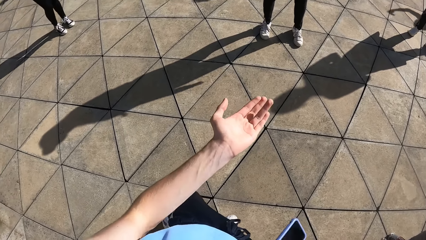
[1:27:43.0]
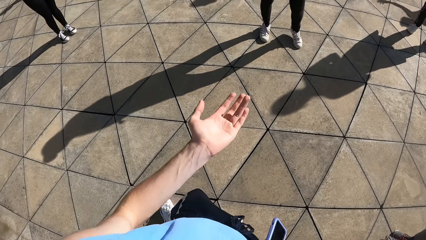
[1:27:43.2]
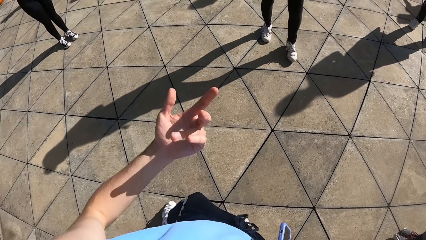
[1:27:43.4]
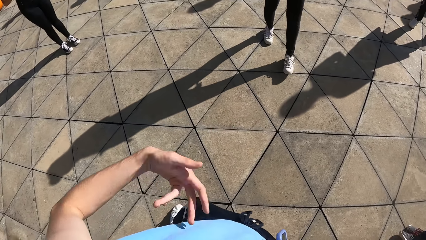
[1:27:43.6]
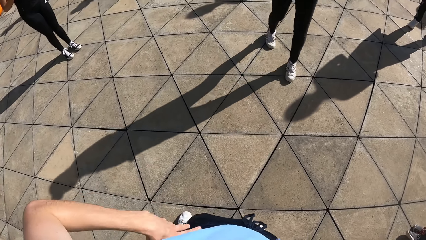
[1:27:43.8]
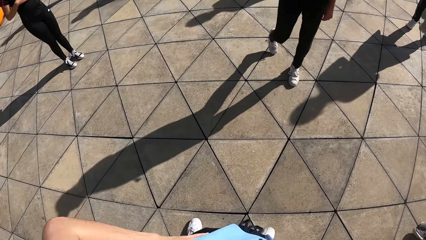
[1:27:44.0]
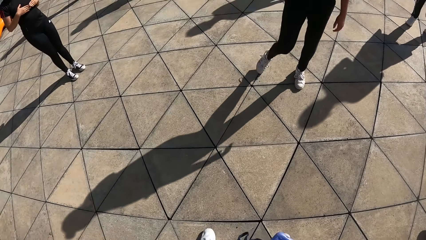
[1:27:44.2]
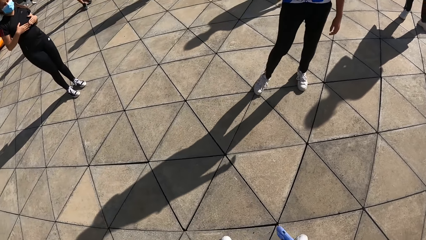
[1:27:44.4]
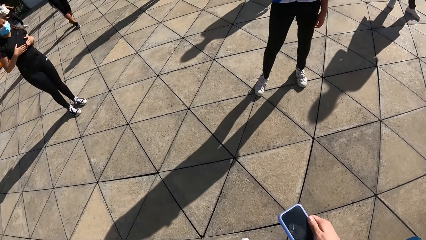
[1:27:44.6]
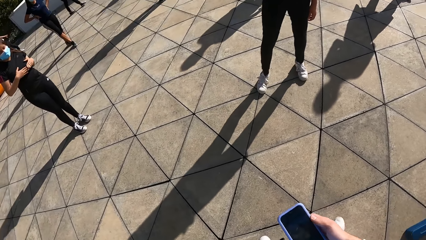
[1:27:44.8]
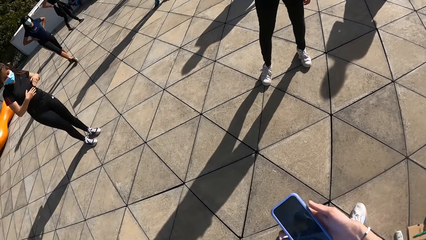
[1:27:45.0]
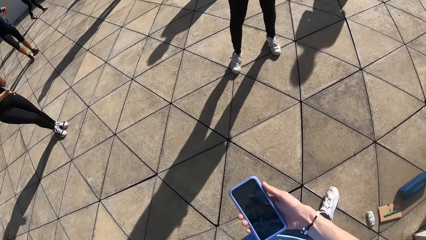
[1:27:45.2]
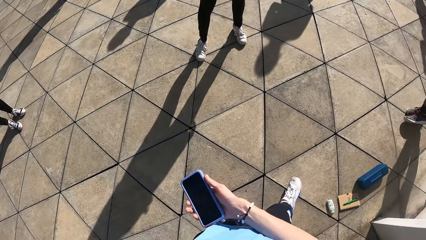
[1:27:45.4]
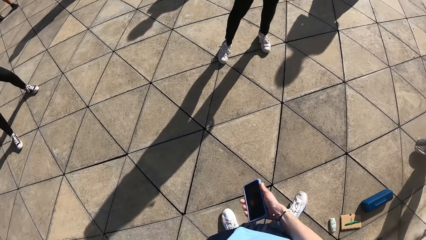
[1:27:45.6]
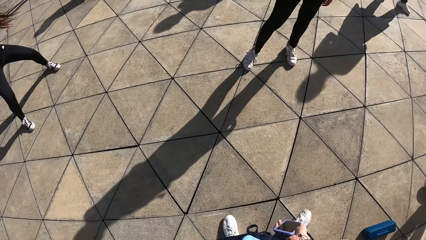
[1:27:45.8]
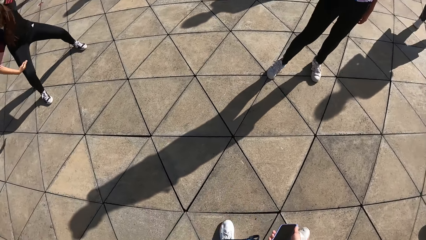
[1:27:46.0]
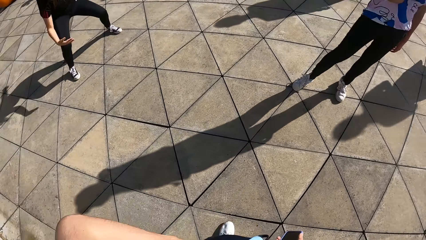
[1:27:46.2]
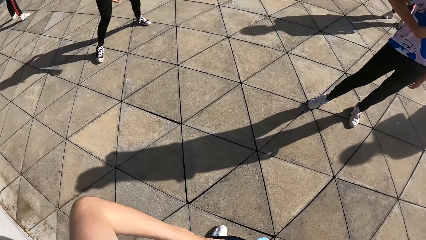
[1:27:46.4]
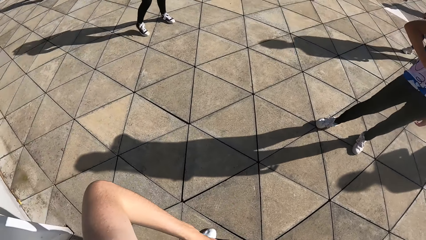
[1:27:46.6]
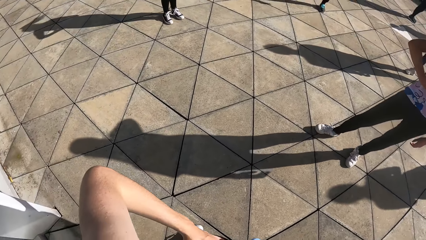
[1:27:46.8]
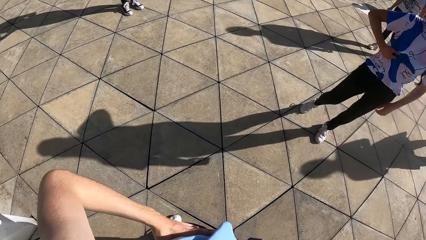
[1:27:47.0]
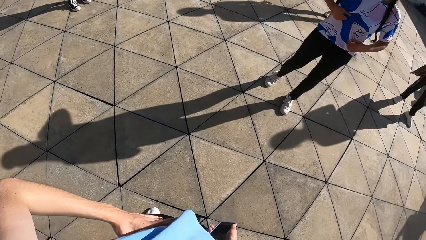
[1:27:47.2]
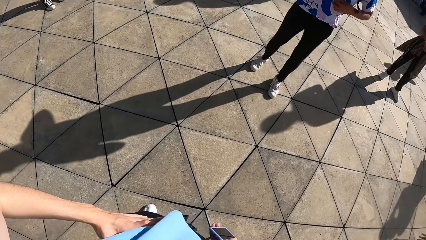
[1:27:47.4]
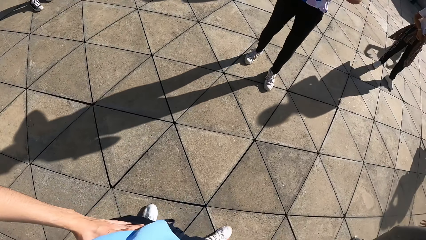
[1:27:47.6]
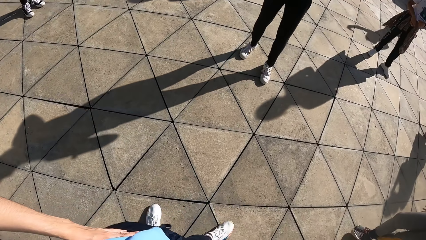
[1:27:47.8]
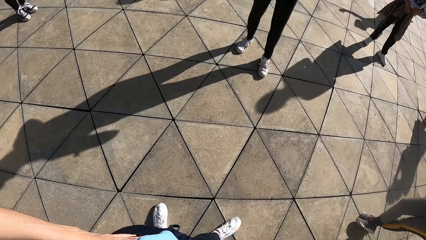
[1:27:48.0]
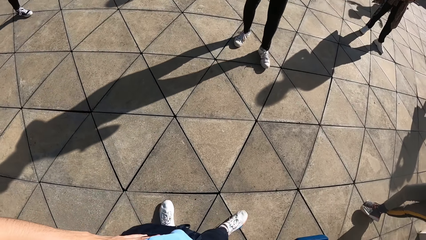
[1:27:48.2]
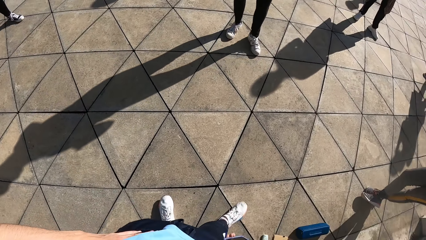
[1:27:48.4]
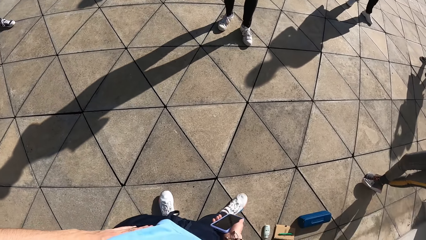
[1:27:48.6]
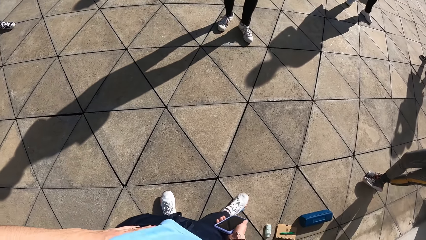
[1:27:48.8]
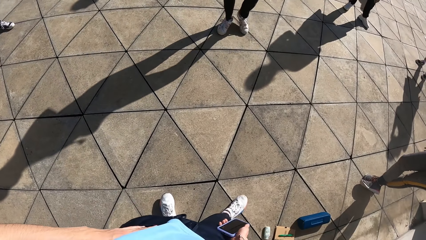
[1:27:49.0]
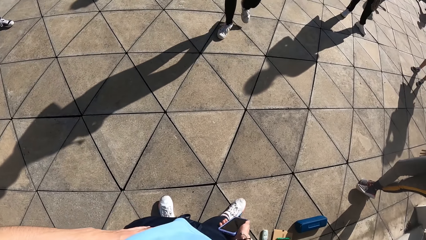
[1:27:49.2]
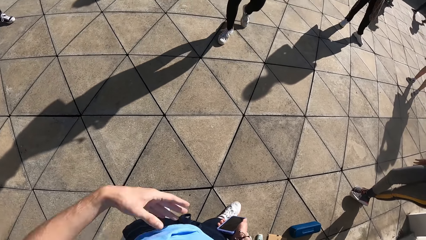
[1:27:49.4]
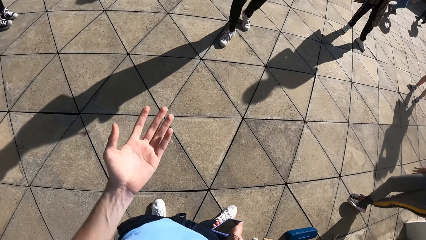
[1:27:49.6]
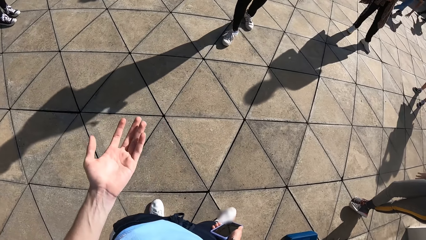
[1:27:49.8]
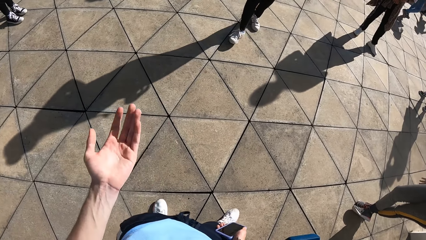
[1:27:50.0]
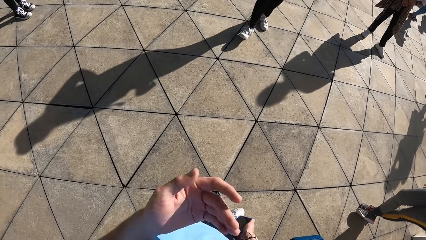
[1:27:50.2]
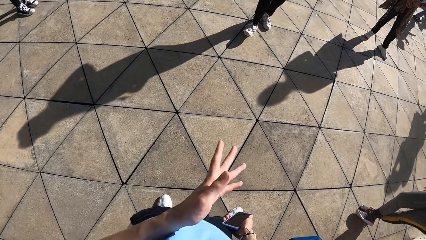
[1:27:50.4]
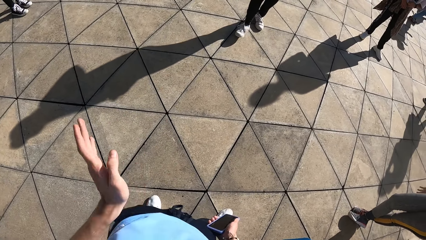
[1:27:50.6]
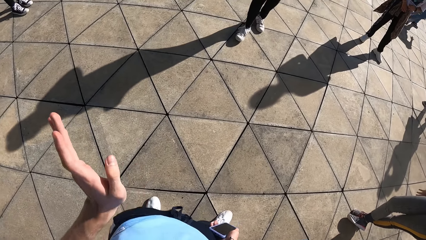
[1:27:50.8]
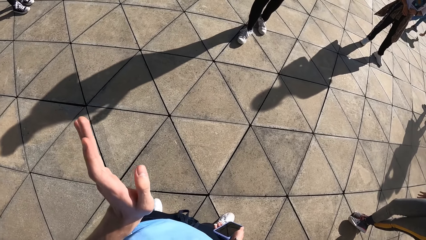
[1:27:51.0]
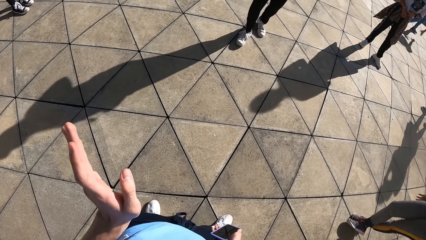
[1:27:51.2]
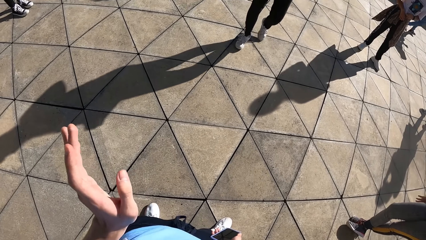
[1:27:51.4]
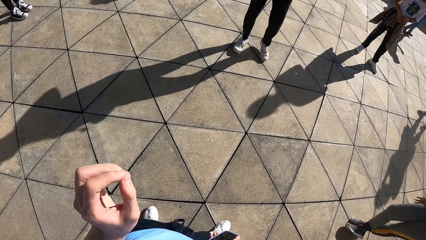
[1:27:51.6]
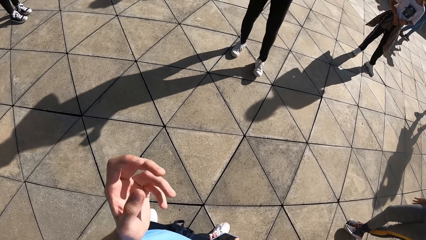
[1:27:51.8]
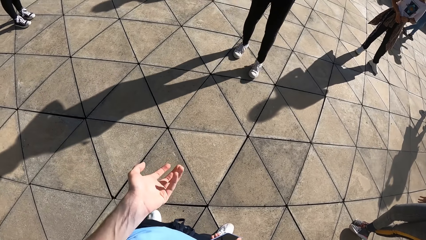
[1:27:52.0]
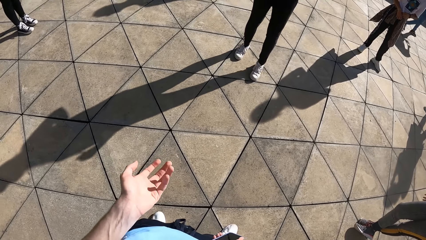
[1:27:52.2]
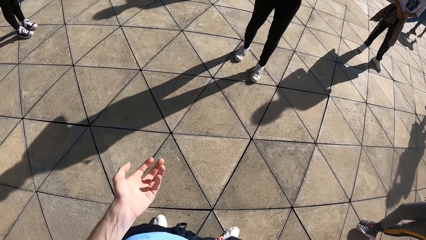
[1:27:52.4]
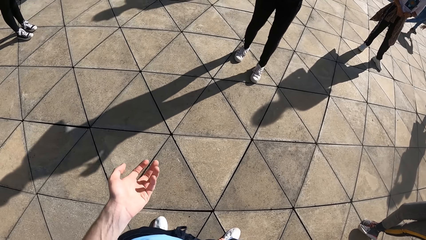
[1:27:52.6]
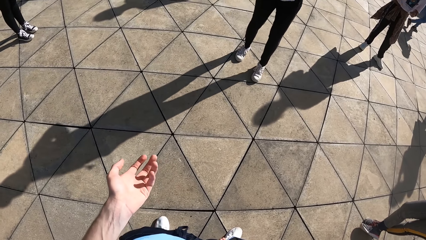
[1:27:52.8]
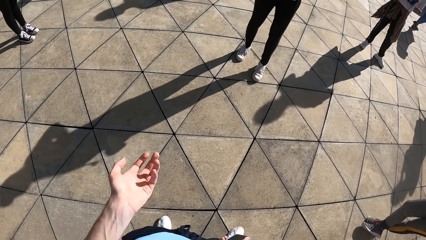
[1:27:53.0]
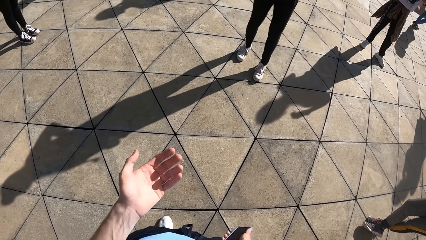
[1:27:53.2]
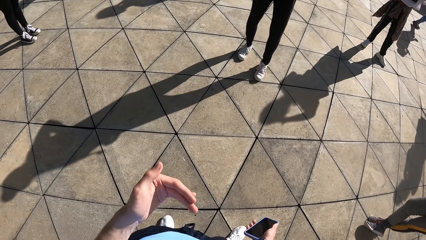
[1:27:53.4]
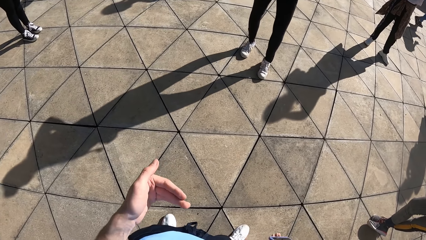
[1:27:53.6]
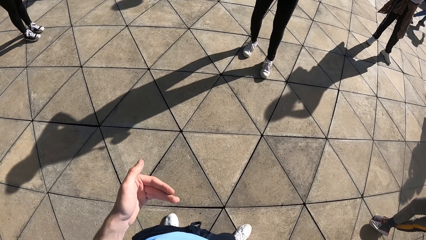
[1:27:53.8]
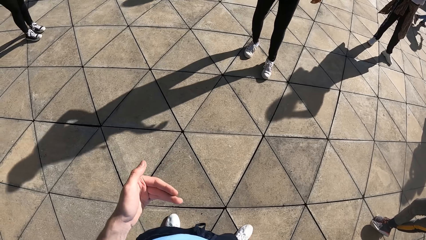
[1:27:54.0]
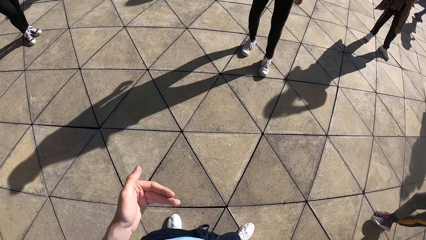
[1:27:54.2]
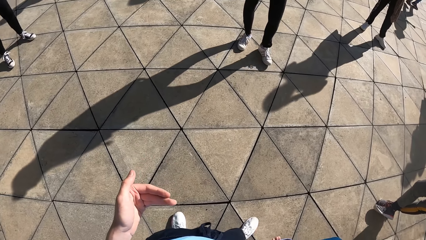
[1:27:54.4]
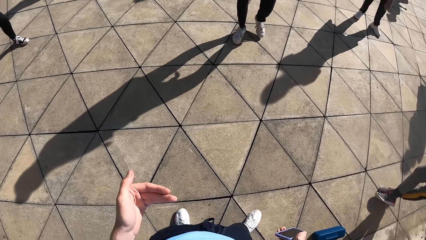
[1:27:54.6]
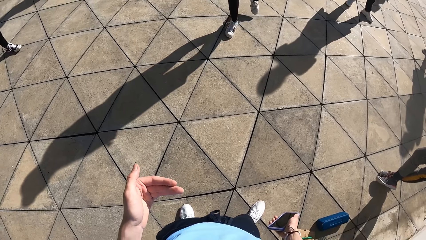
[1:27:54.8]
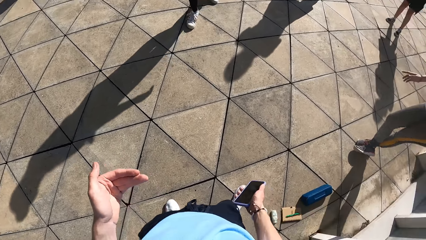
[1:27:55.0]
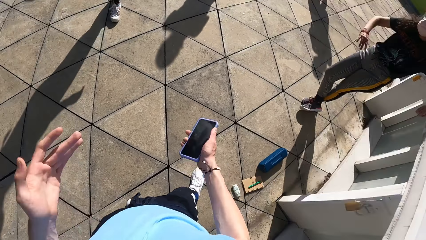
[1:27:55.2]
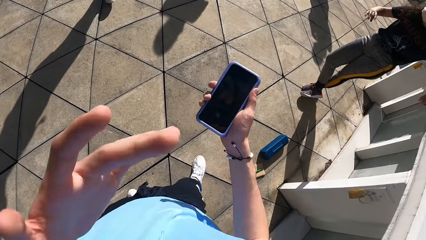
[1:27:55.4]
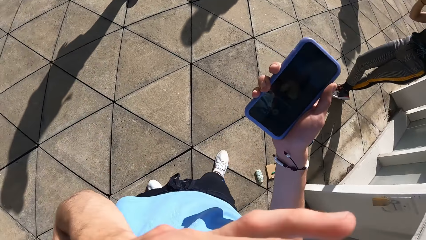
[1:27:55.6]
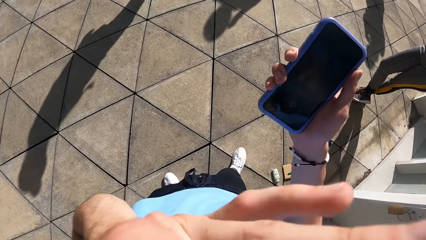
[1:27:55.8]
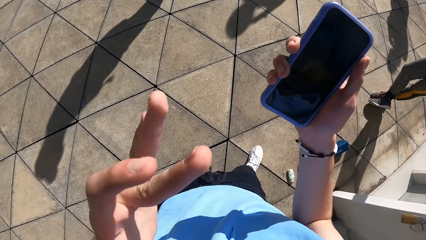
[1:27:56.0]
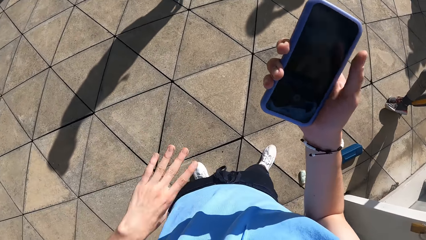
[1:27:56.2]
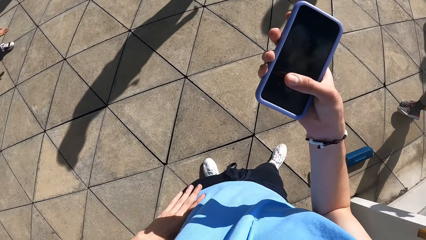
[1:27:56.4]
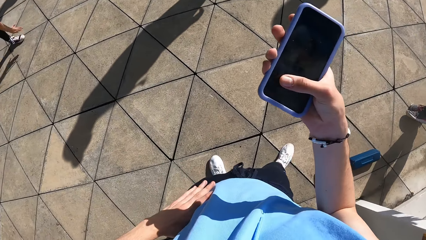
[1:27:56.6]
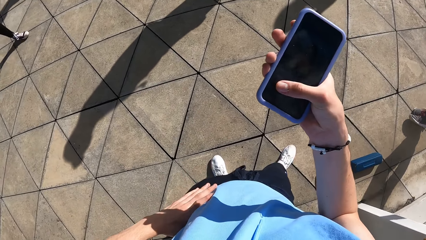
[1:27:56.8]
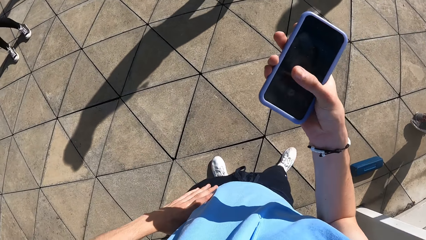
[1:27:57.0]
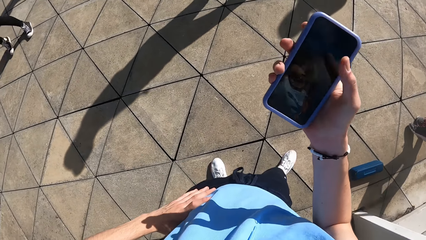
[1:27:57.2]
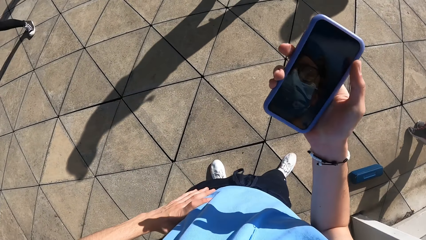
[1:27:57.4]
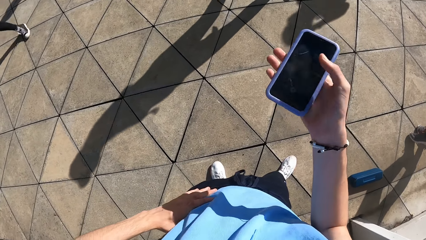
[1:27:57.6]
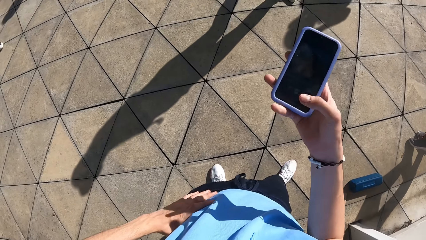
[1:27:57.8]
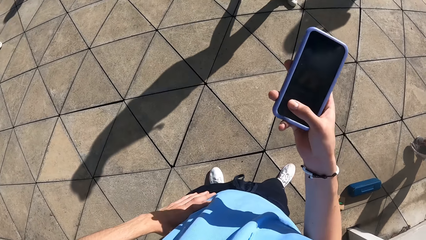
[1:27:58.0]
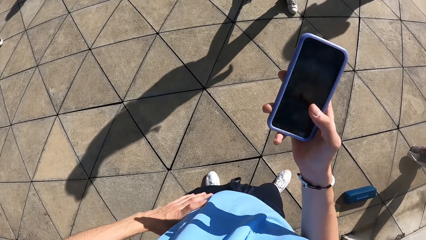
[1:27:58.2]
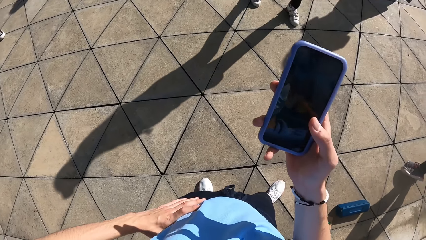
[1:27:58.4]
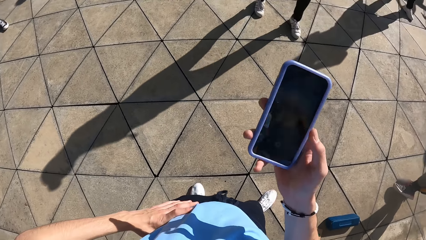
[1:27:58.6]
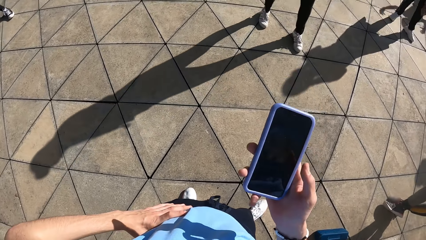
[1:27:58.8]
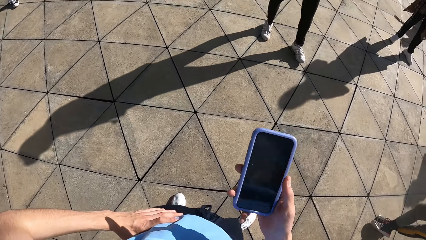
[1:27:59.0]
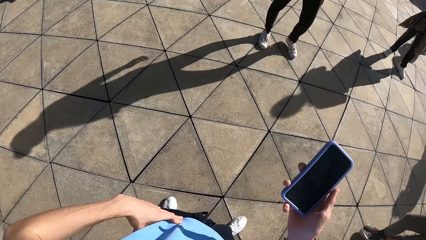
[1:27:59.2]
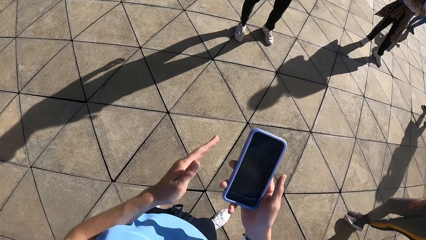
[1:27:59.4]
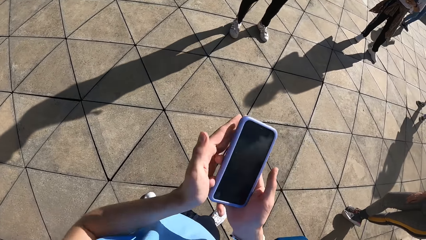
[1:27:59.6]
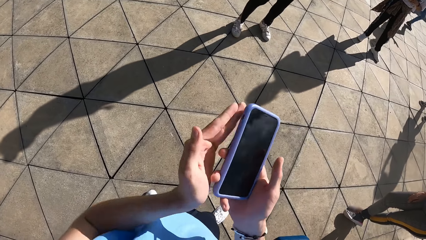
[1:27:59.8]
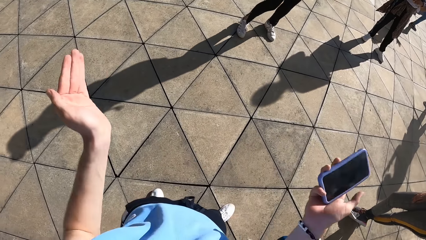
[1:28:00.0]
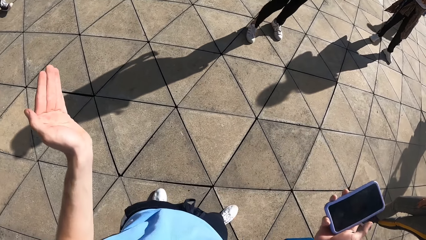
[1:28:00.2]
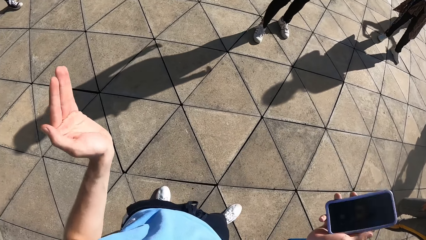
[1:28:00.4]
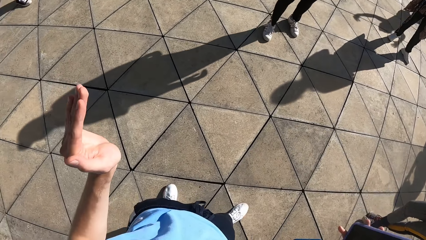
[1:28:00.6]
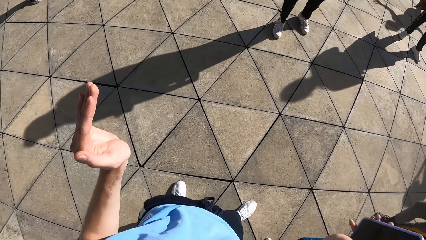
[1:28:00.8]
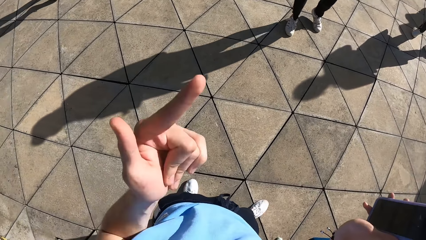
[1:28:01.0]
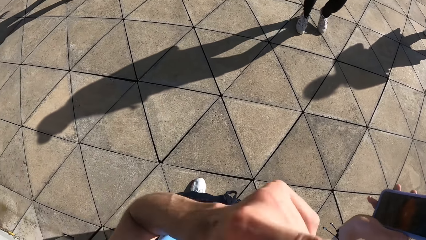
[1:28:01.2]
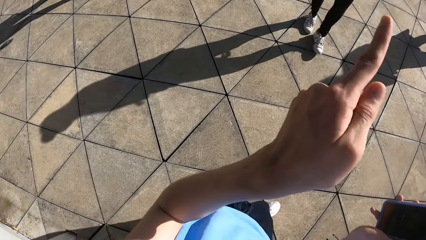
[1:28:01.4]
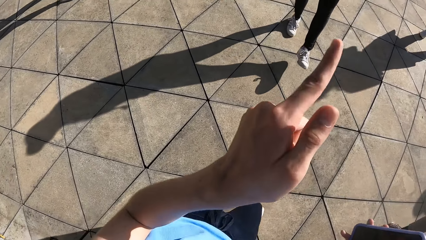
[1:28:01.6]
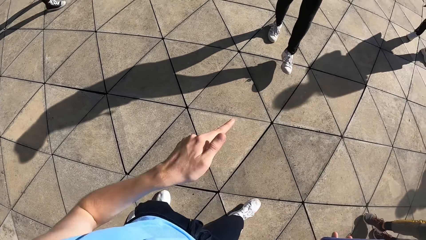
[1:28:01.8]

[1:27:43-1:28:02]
The camera wearer holds his waist. He gestures using his left hand. He lifts his hand up. He touches his face with his left hand. He holds his waist using his left hand. He operates the phone with his right hand. He moves the phone on his hand. He dials the phone. He moves the phone on his hand. He holds the phone with both hands. He removes his left hand from the phone. He gestures using his hands.
